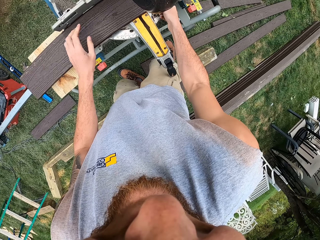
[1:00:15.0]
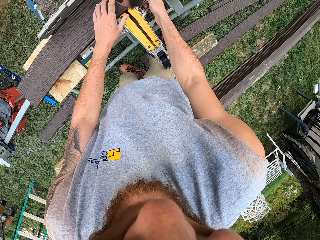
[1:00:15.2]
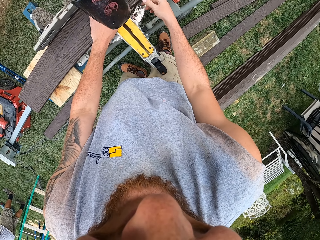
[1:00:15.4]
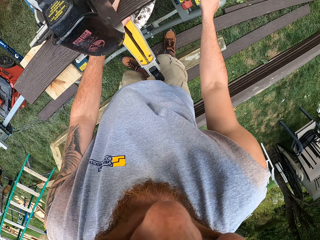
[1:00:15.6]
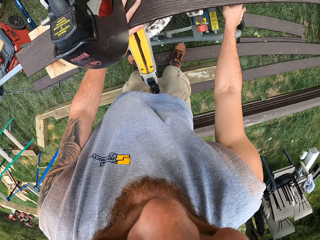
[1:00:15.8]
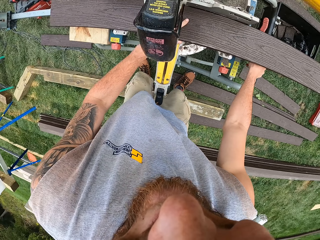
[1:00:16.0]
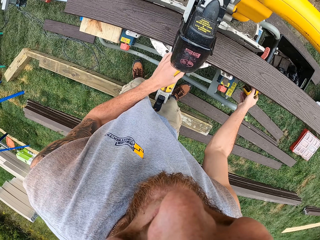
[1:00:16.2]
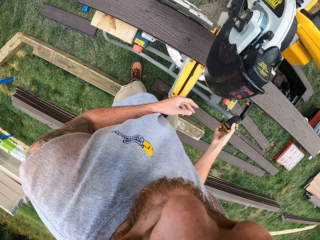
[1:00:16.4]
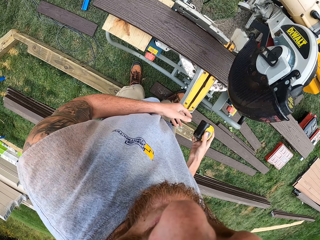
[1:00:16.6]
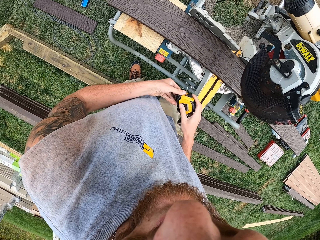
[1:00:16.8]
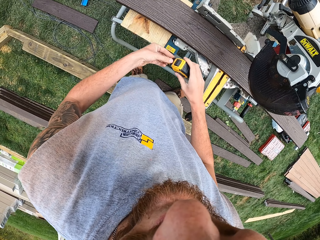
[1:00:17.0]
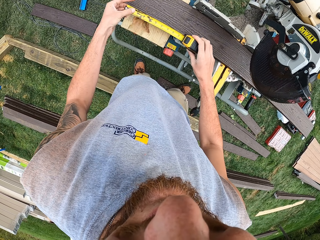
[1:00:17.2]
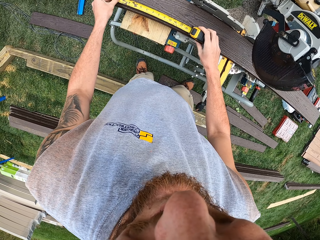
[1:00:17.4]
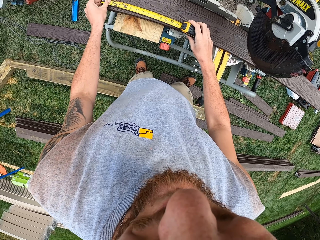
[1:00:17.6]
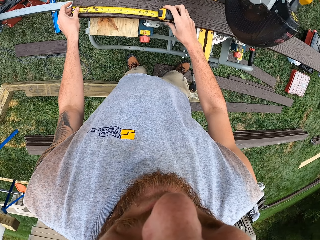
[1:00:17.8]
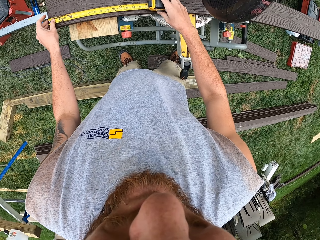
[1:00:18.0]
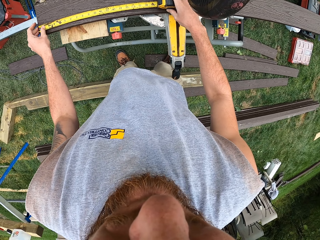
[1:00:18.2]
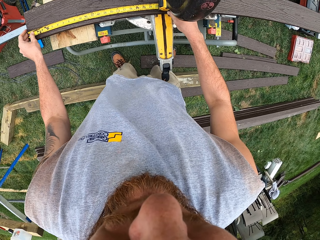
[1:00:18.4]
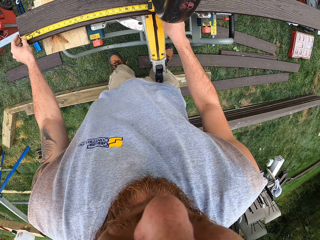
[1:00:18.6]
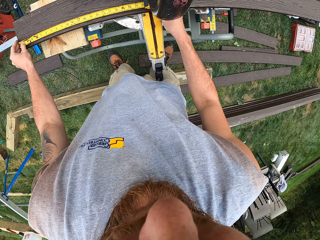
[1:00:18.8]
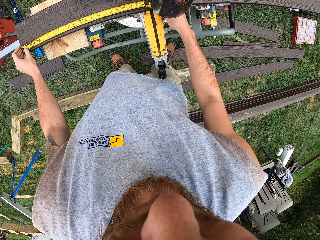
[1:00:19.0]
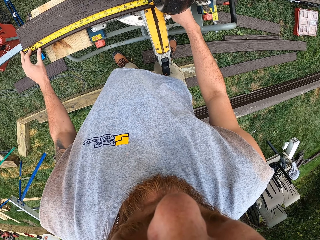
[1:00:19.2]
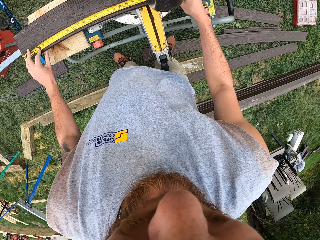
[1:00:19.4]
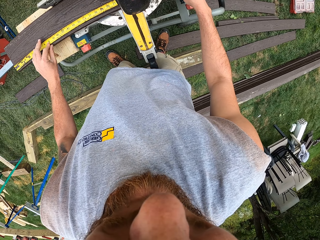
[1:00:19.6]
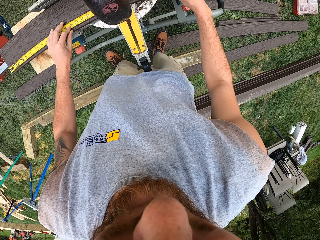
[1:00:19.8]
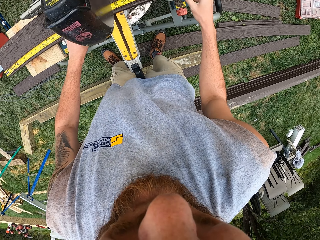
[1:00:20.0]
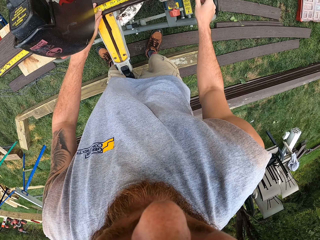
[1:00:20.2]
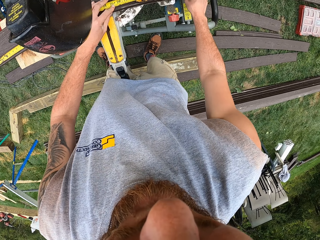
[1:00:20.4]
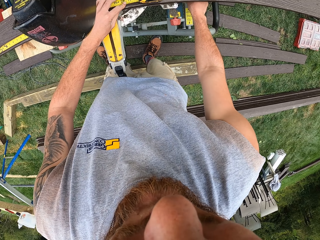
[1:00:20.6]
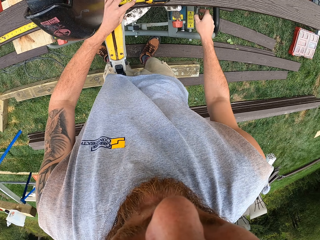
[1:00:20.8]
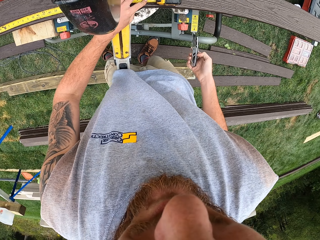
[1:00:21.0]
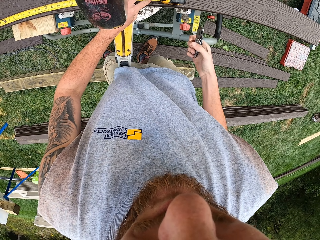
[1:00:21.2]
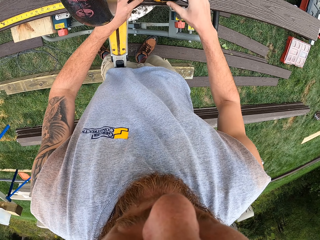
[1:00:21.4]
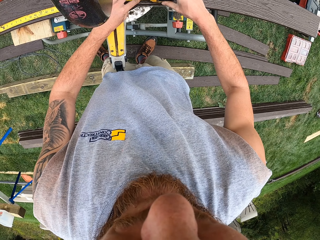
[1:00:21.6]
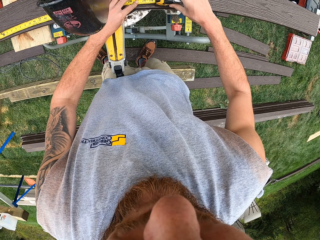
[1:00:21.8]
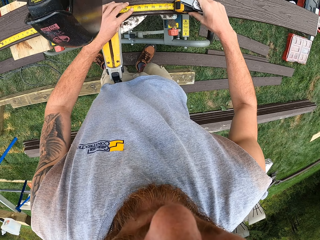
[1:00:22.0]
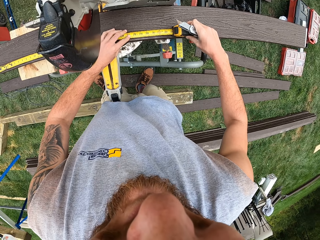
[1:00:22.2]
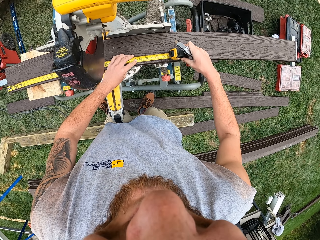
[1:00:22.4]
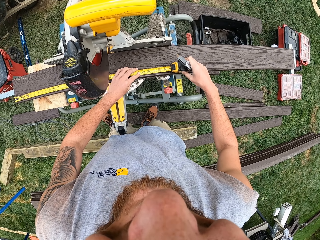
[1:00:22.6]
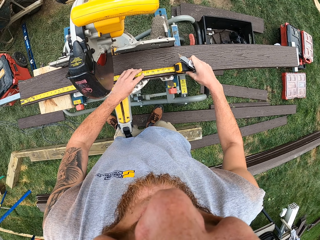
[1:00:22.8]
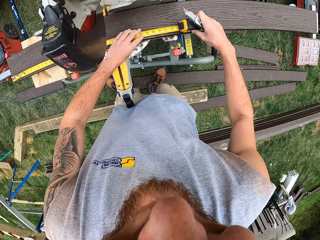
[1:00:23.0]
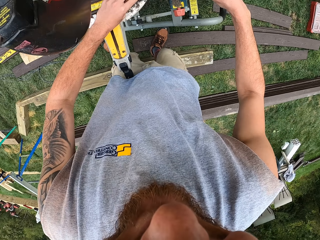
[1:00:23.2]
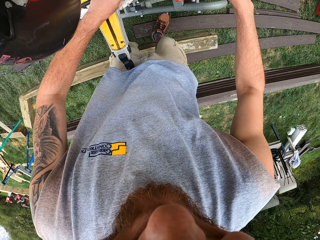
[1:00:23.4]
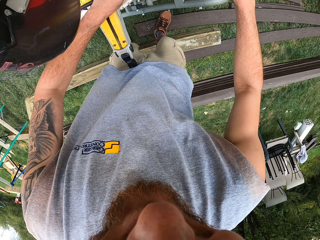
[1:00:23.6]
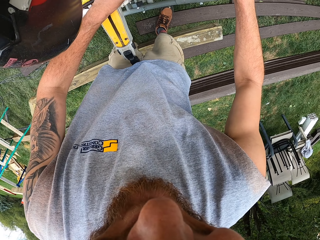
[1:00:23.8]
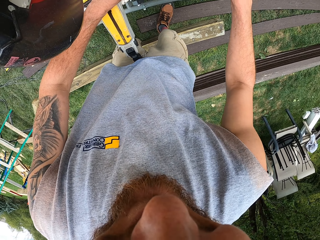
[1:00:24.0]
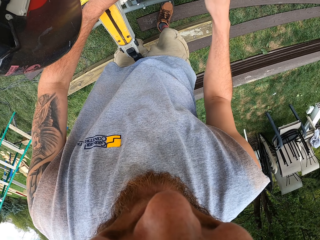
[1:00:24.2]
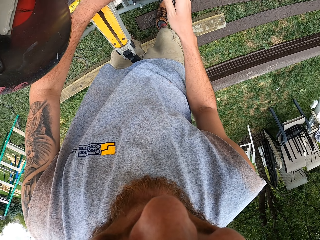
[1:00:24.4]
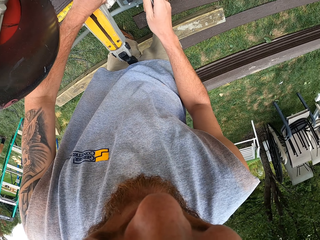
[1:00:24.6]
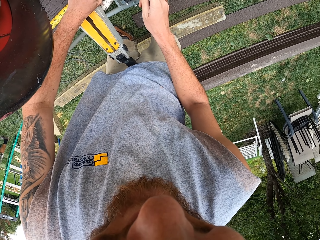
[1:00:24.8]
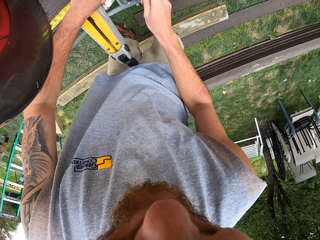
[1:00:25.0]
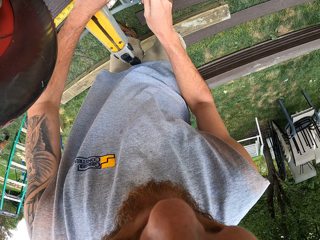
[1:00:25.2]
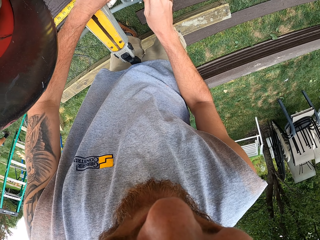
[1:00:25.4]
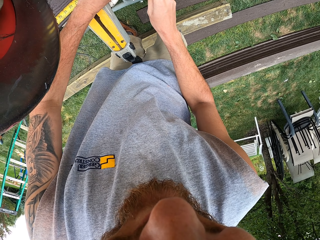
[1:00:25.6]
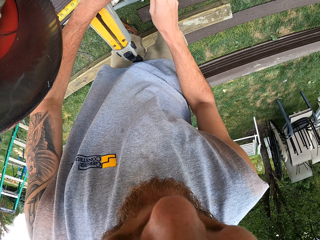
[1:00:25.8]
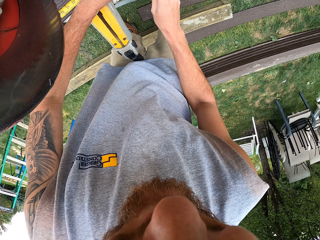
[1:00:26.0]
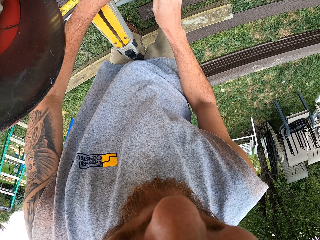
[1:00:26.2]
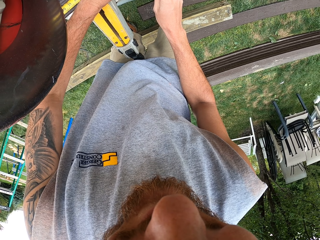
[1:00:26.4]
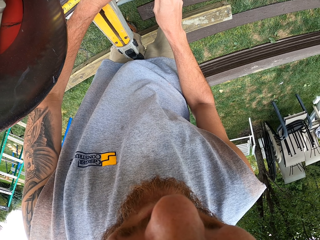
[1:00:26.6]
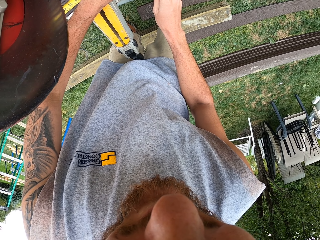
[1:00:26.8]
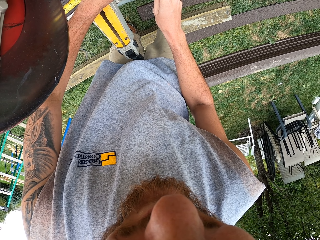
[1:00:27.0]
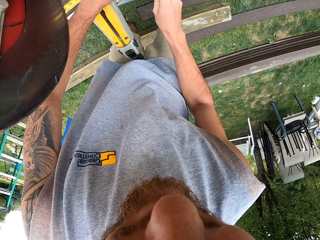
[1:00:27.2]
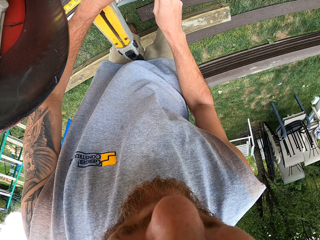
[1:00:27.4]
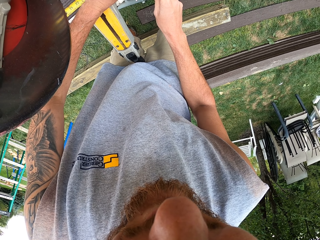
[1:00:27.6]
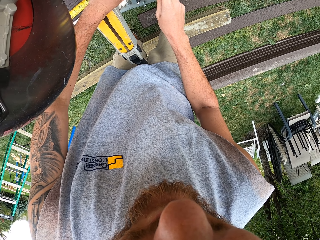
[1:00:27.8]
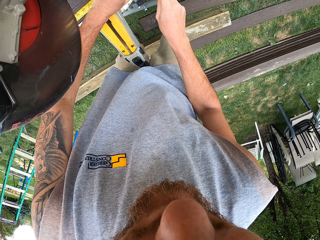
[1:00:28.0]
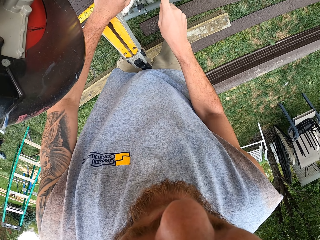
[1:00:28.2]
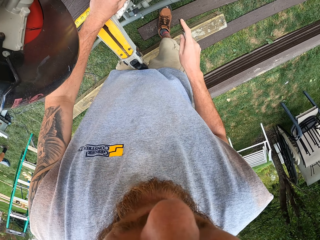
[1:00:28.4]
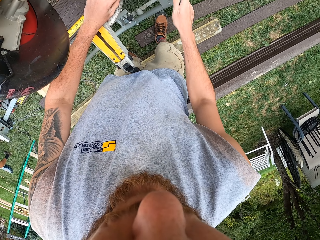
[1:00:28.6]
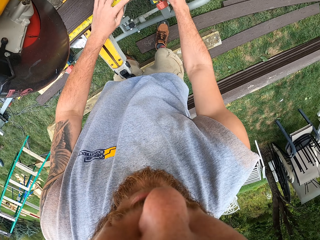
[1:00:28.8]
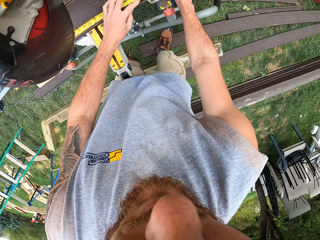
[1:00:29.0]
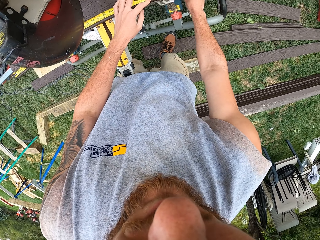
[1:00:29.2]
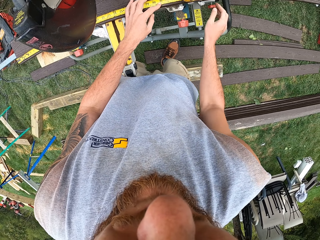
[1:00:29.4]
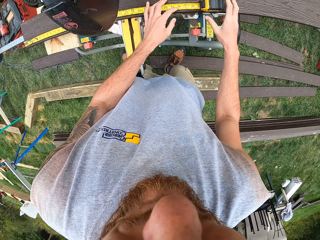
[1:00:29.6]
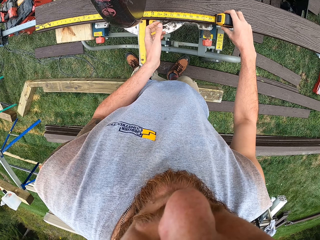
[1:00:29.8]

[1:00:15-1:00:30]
The camera wearer looks around and moves hands. They take a tape measure. They look around. They open and pull out the tape measure. They measure the wood. They move a hand. They grab a pocket knife. They measure the wood. They pull the tape measure. They look down and move a hand. They mark the wood. They pull the pocket knife and move a hand.

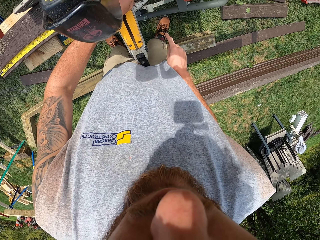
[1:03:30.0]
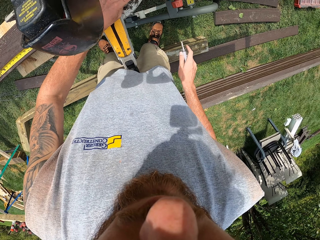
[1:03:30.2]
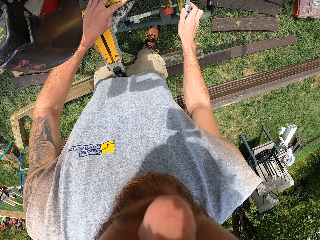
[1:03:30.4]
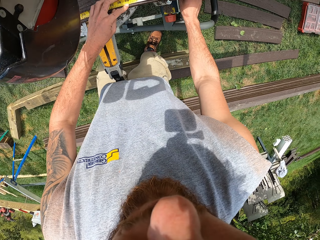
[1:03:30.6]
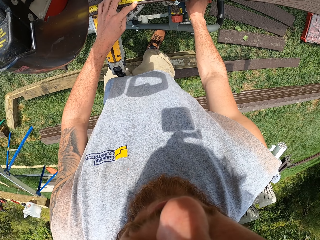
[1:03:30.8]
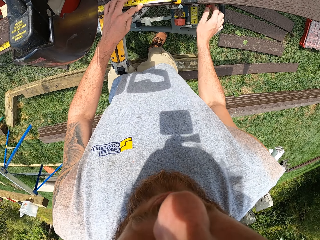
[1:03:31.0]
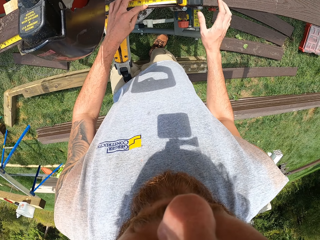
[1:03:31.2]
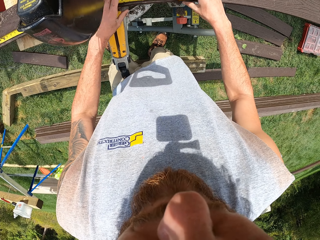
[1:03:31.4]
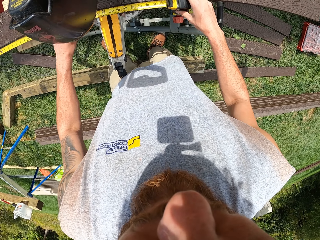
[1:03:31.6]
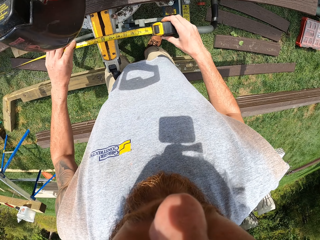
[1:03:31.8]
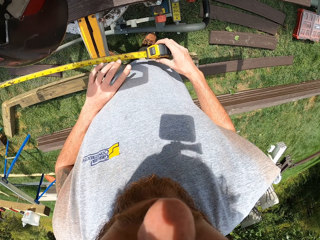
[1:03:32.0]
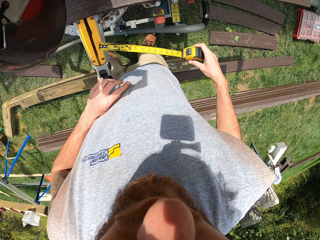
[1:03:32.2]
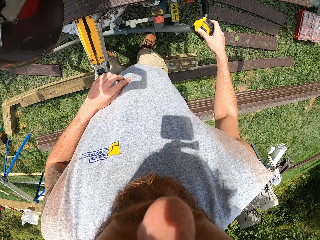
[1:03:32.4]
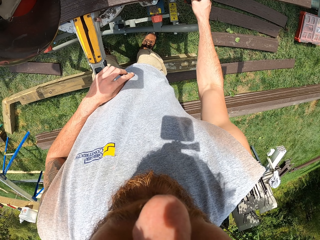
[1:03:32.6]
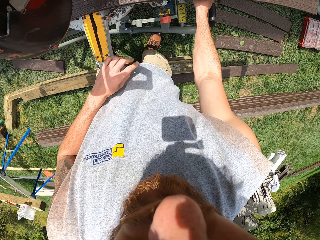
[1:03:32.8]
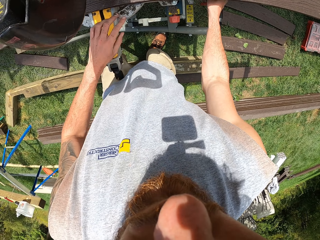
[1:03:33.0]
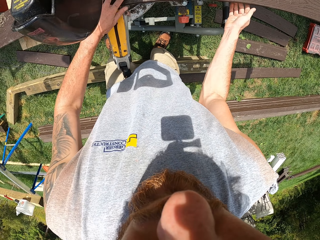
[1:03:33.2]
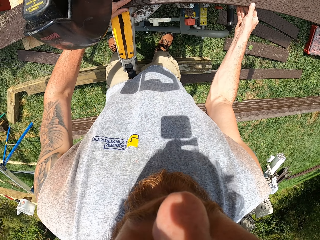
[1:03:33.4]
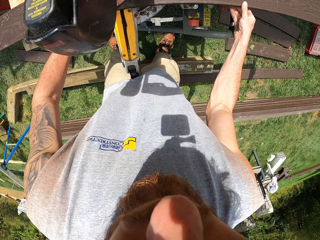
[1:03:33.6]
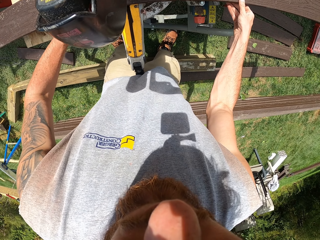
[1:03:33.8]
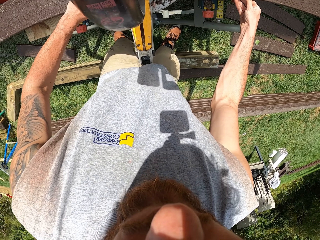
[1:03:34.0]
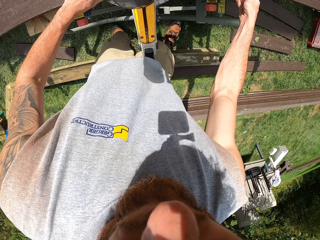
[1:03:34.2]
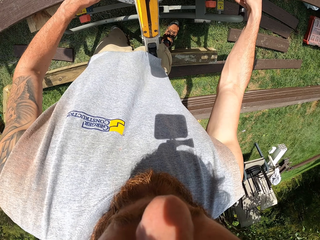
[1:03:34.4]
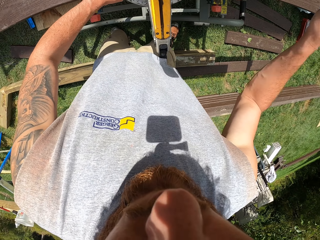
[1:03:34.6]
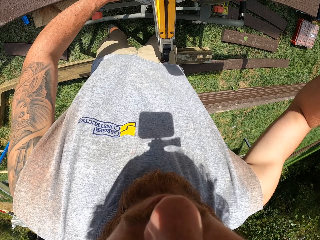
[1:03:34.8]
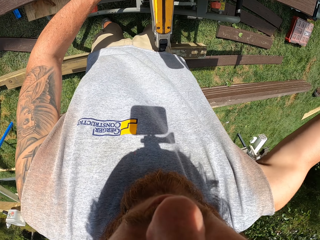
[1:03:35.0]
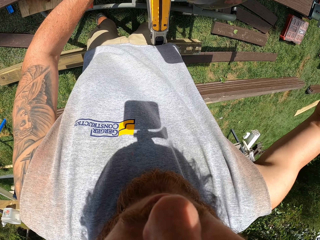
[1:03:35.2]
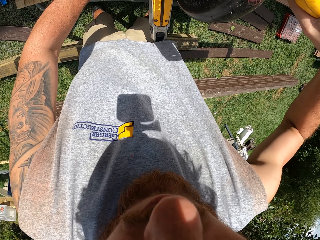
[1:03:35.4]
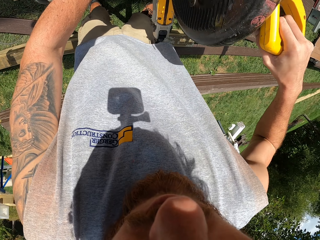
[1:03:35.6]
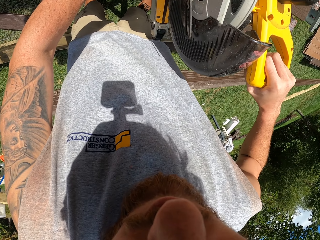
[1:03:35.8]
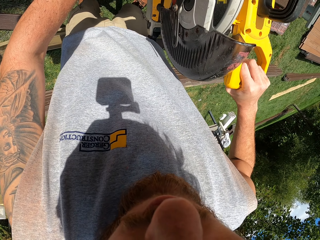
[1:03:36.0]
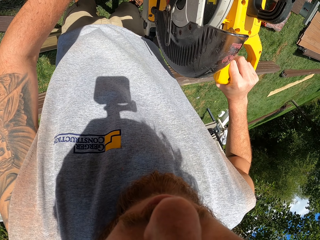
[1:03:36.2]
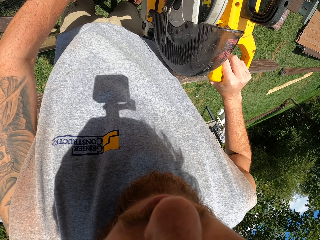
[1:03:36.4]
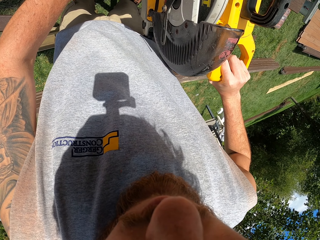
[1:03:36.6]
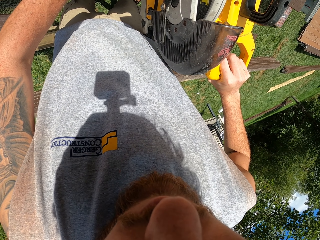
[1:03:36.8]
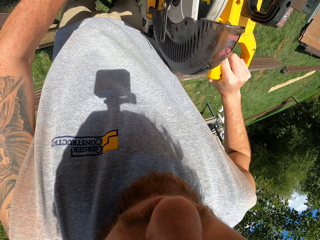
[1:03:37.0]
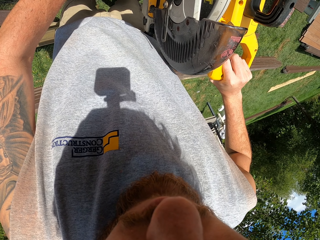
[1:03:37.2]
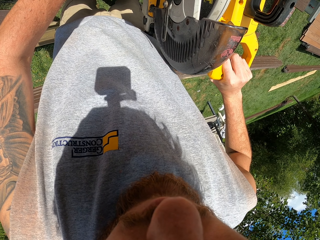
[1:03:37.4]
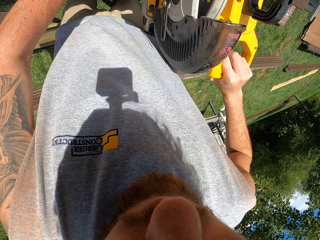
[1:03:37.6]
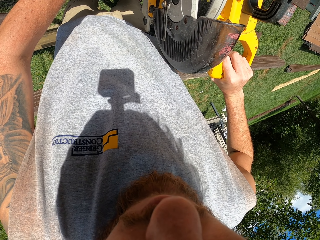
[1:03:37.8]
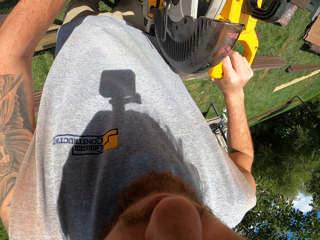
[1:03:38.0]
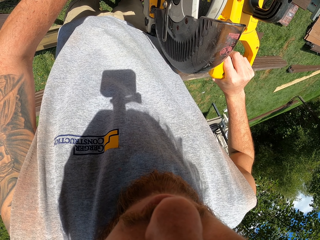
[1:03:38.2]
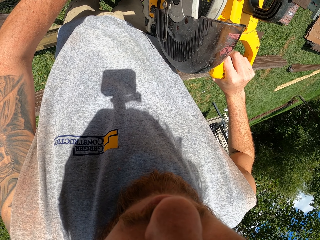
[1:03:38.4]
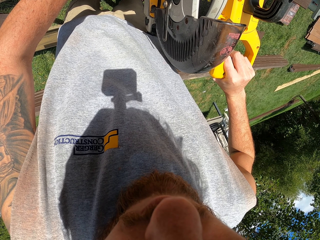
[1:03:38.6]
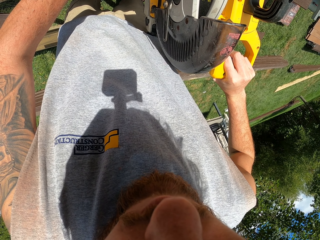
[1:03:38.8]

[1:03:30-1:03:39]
The camera wearer marks on the wood. They return the marking gauge. They hold the tape measure and adjust the tape measure. They return the tape measure. They adjust the wood. They move the wood on the slide bar. They adjust the wood cutter. They bend the sliding mitre saw. They cut the wood.
